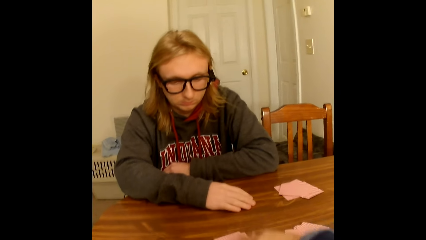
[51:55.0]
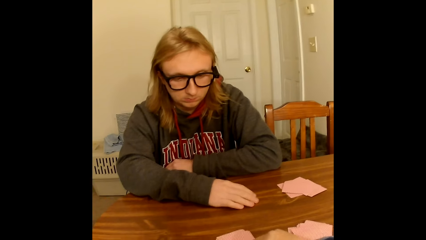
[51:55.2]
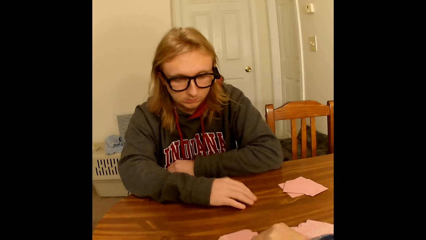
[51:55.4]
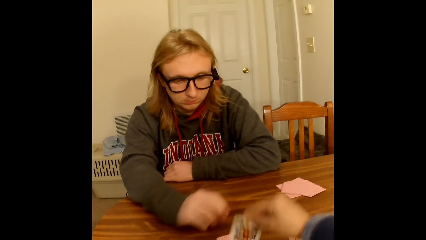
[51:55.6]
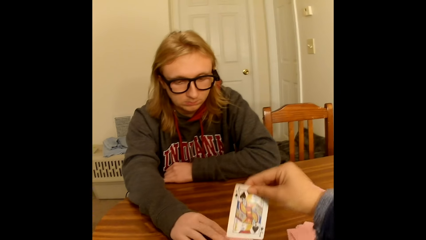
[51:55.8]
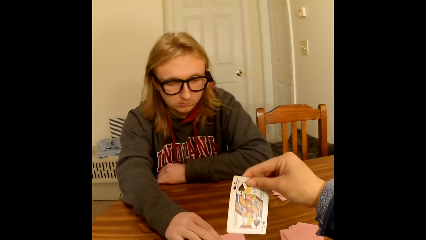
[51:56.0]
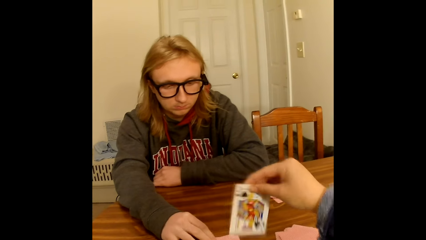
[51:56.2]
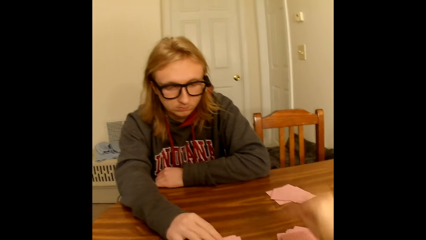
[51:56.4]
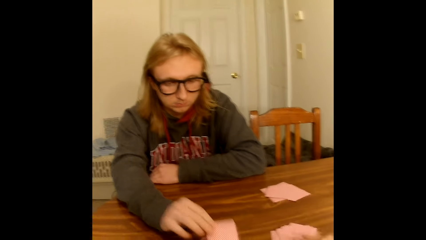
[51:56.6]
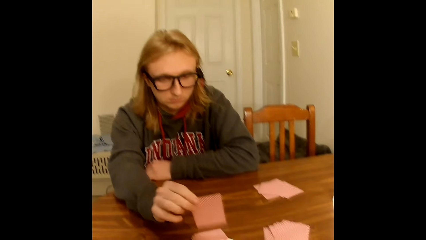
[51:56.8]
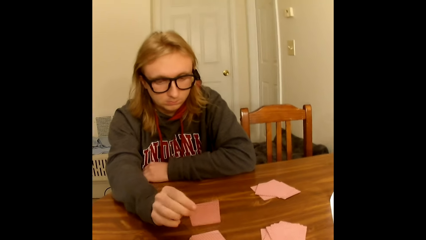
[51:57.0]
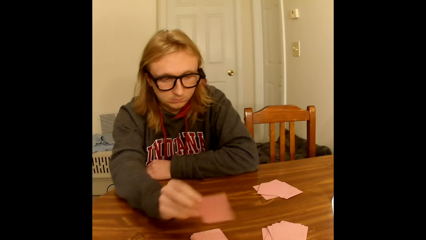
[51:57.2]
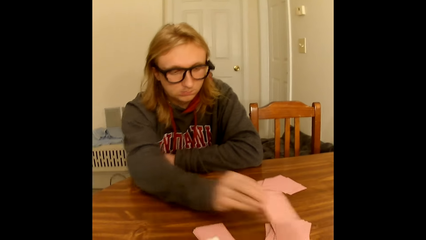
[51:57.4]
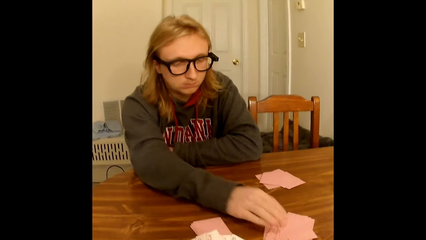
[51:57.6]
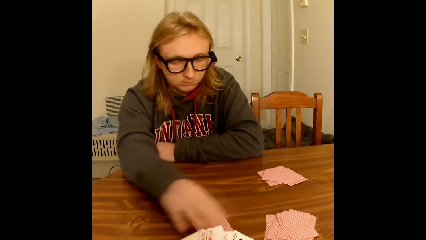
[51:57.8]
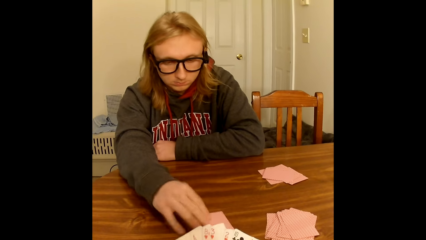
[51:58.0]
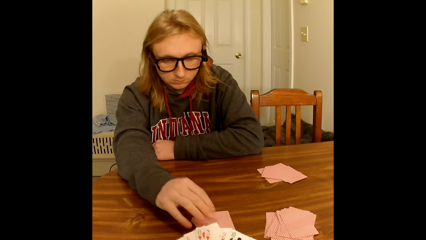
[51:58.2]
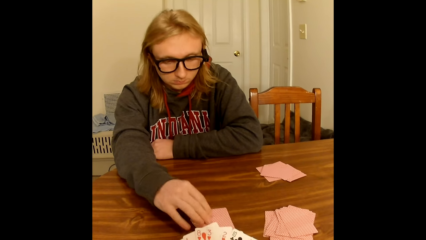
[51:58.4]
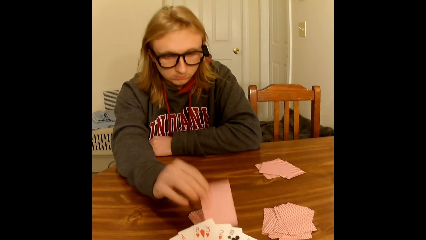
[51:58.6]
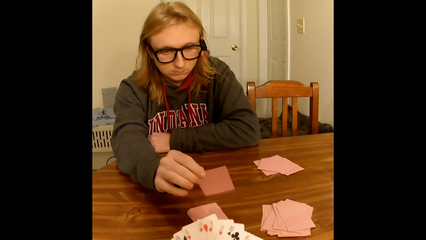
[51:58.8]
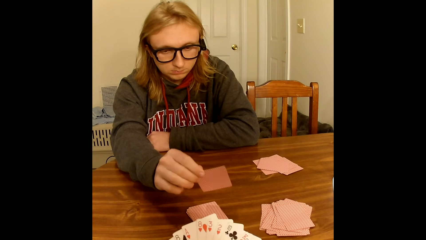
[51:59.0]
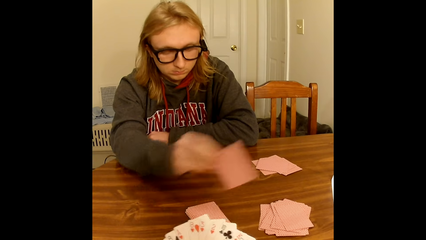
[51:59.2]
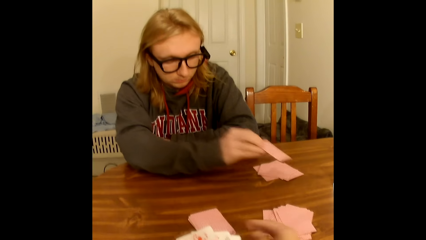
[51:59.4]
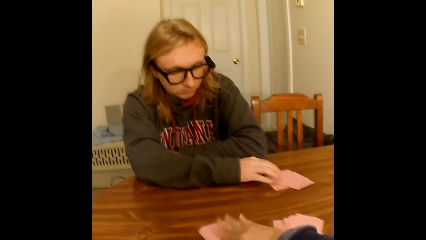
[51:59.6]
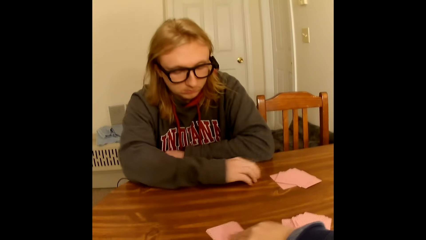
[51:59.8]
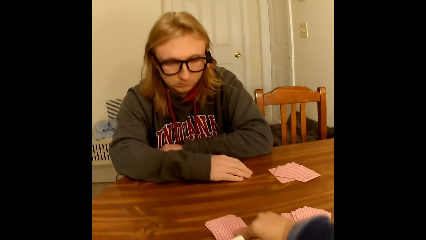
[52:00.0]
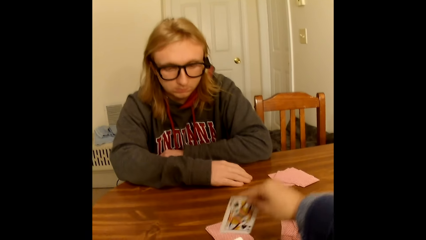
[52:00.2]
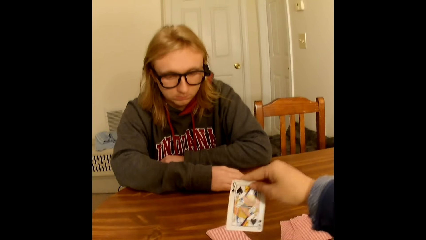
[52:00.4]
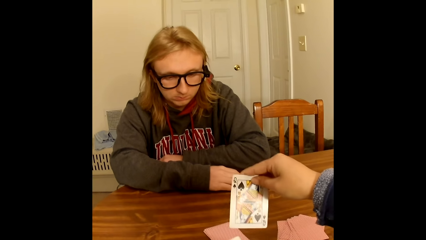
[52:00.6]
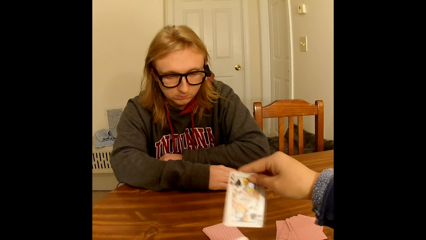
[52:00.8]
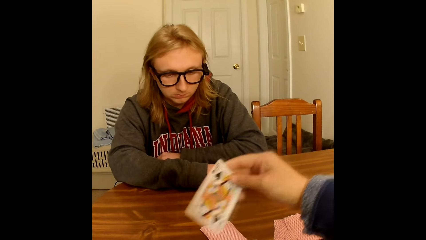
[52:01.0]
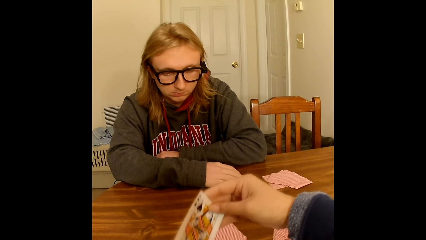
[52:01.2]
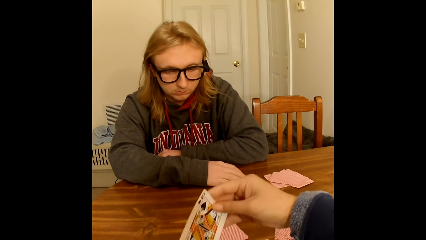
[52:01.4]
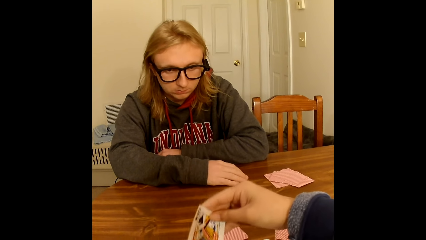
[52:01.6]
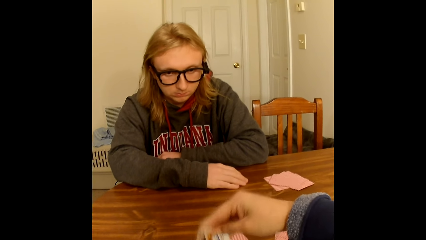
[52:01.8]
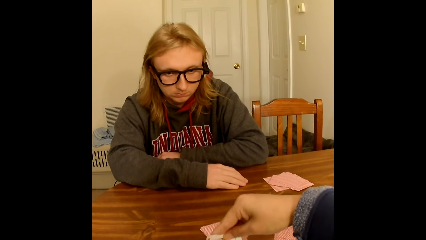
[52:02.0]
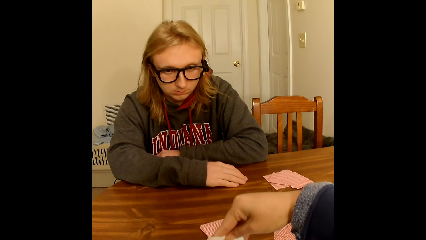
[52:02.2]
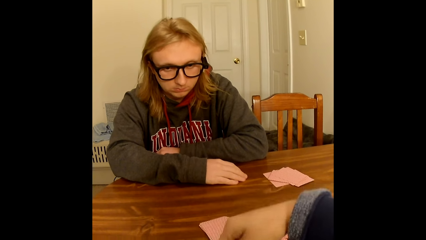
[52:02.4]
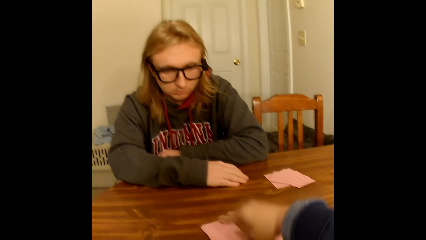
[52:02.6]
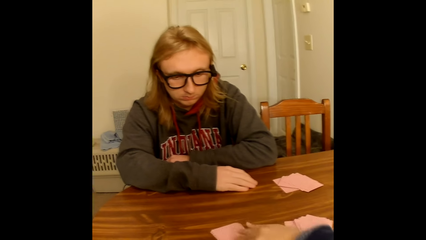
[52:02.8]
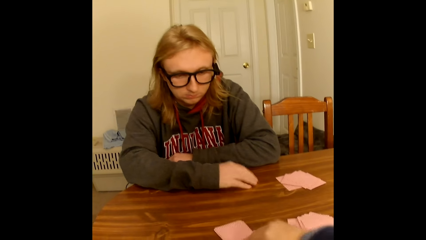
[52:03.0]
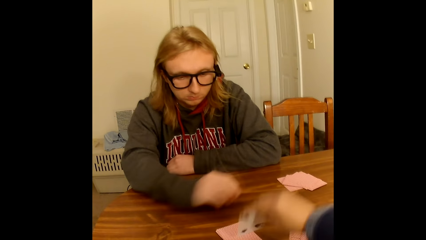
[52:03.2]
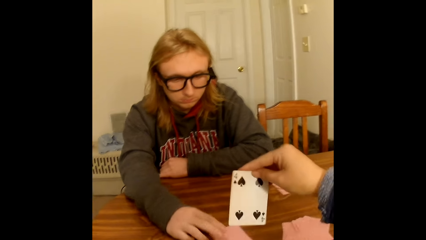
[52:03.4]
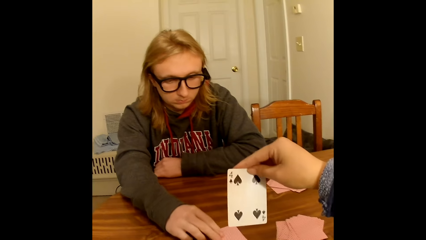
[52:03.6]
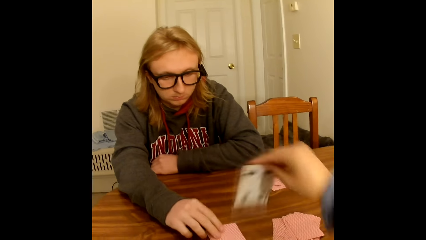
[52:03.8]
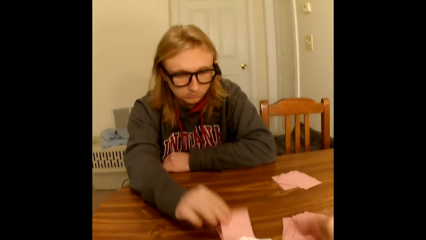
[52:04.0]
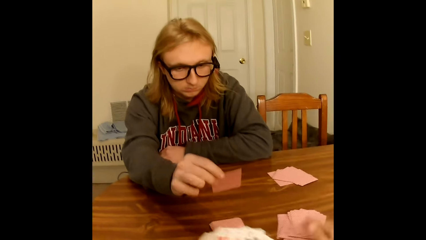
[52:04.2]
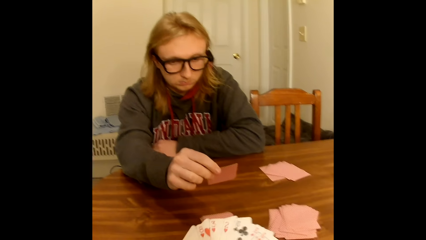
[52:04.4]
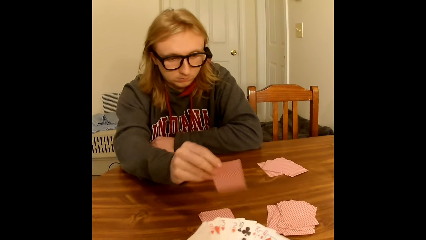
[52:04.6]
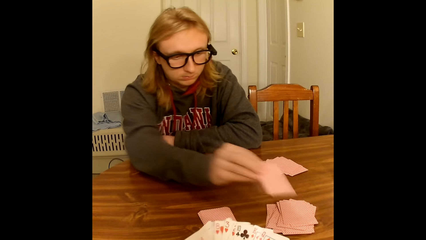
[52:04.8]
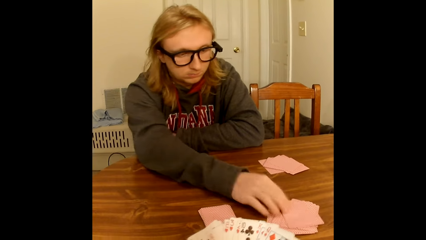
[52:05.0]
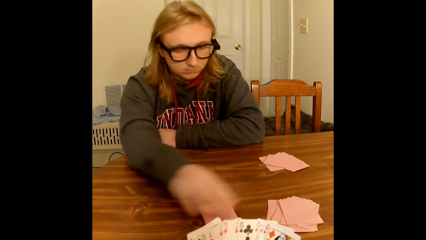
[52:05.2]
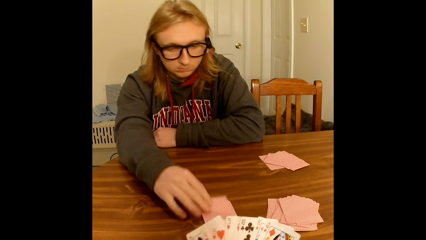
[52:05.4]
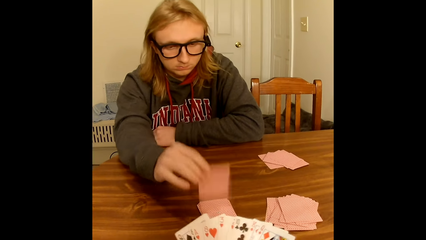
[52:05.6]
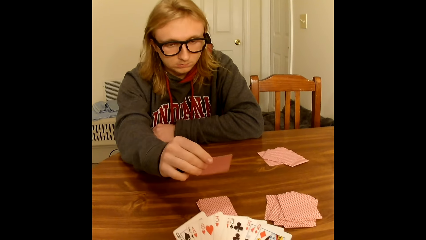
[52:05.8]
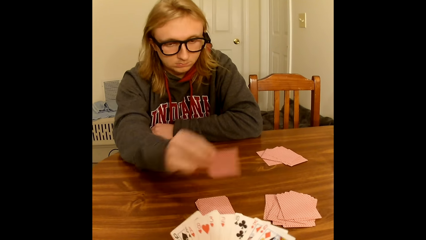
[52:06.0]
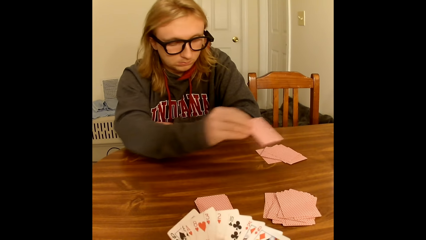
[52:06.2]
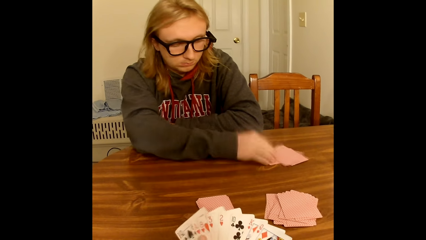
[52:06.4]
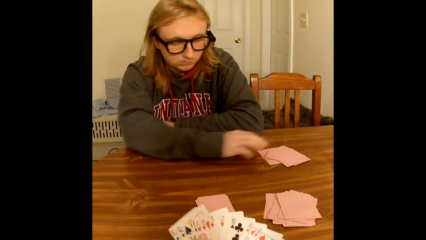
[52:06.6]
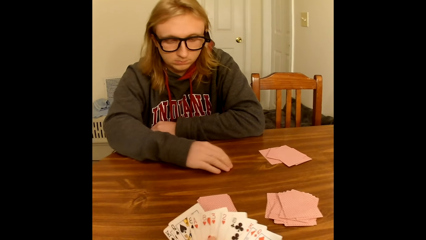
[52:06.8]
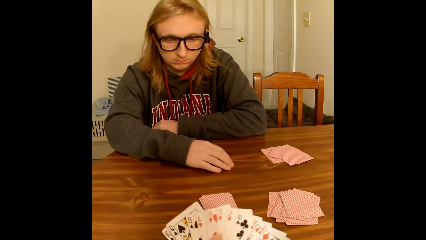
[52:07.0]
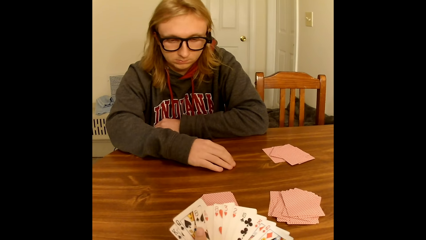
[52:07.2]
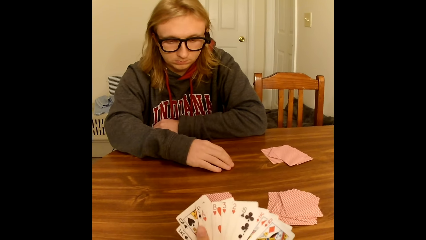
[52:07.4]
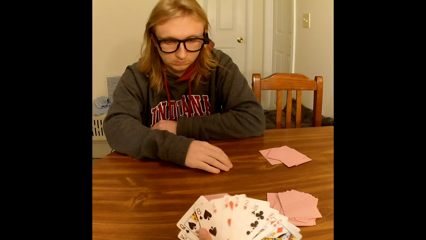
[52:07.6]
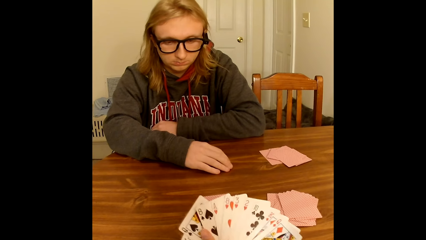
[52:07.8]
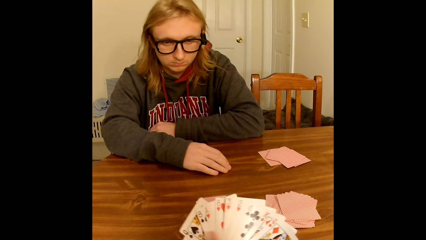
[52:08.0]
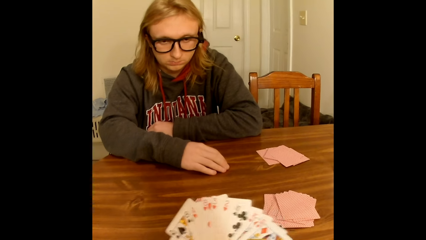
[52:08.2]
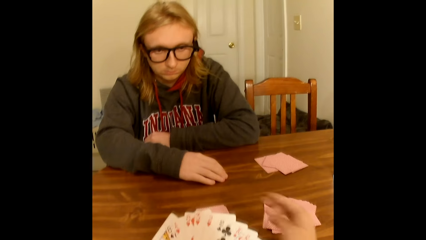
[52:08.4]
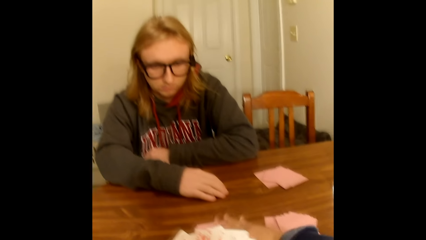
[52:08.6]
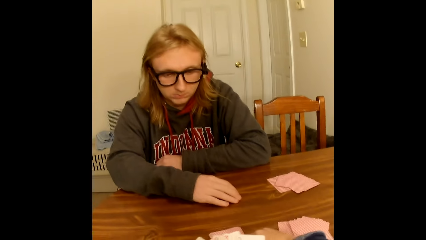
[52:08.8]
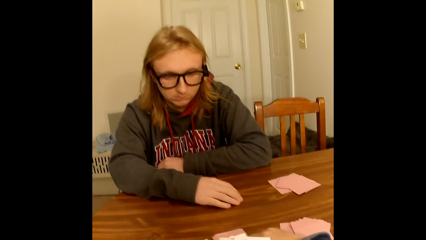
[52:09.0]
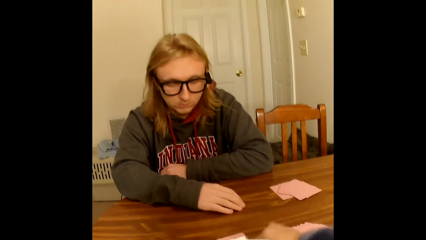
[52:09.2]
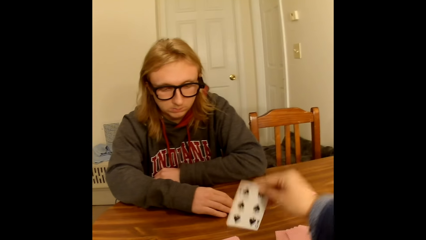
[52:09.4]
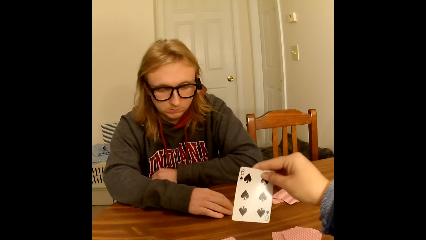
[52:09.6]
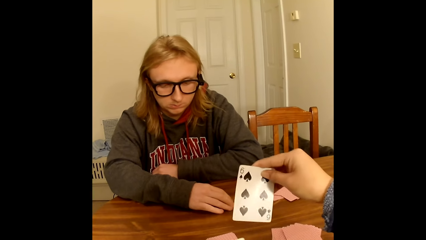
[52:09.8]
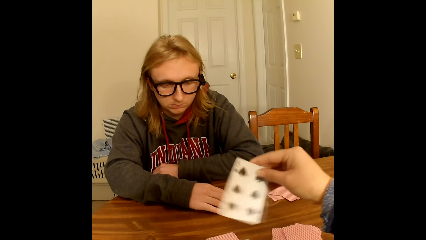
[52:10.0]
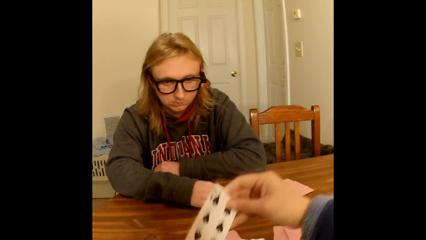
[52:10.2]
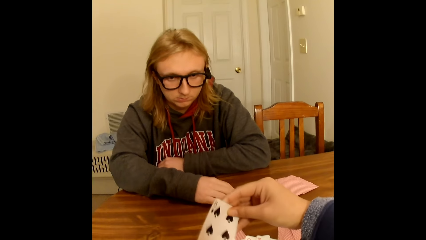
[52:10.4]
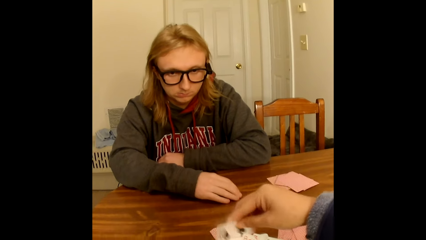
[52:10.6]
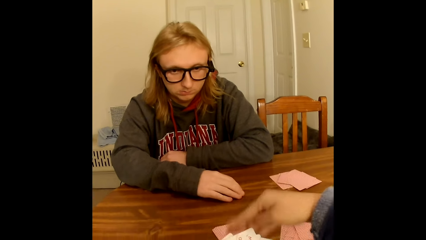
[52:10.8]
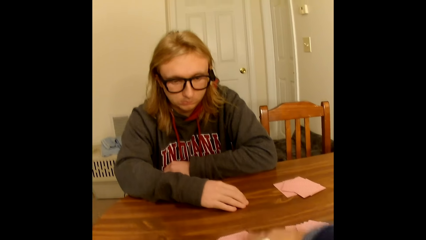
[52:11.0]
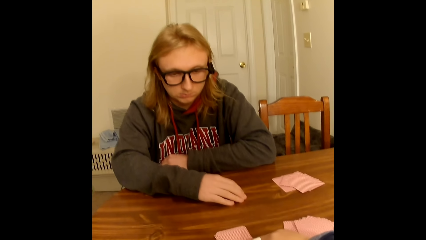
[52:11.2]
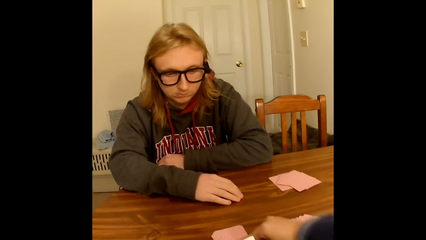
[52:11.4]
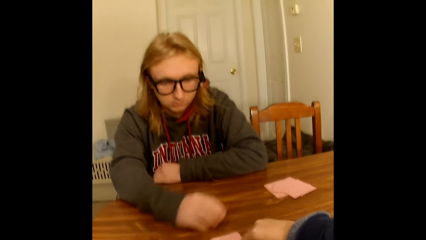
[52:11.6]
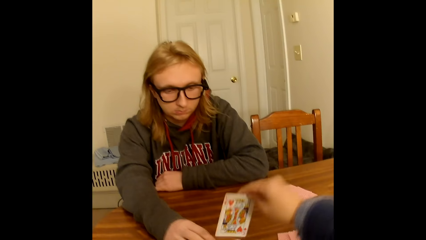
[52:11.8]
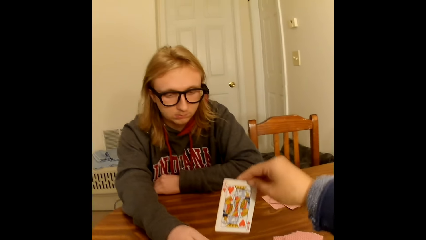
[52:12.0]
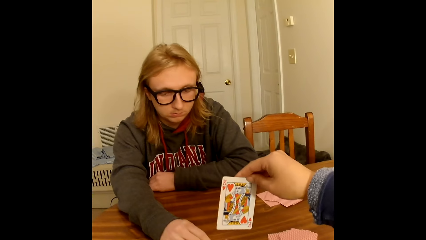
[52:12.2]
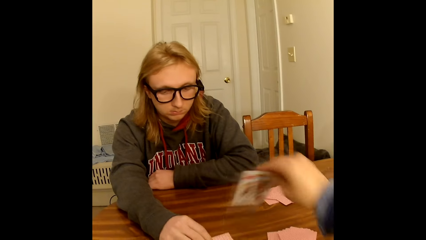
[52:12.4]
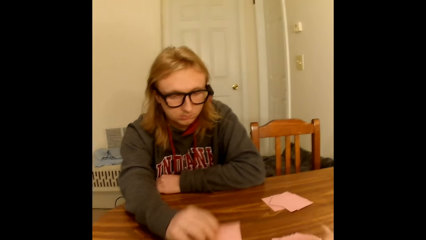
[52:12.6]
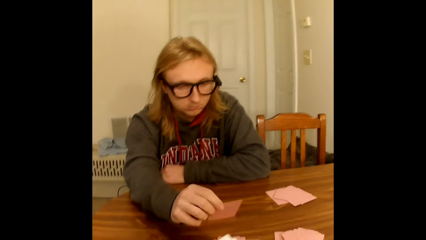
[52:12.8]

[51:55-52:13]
The camera wearer picks a card from the shuffled cards on the table with her right hand. A man picks a card from the shuffled cards on the table with his right hand. The camera wearer drops the card face down on the deck of cards on the table close to her with her right hand. The man drops the card face down on the deck of cards on the table close to the camera wearer with his right hand. The man picks a card from the shuffled cards on the table with his right hand. The man drops the card face down on the deck of cards on the table close to him with his right hand. The camera wearer picks a card from the shuffled cards on the table with her right hand. She holds the card. She passes the card face up in her right hand to the cards in her left hand. She picks a card from the shuffled cards on the table with her right hand. The man picks a card from the shuffled cards on the table with his right hand. The camera wearer drops the card face down on the deck of cards on the table close to her with her right hand. She spreads the face-up cards in her left hand with her right hand. The man drops the card face down on the deck of cards on the table close to the camera wearer with his right hand. The man picks a card from the shuffled cards on the table with his right hand. The man drops the card face down on the deck of cards on the table close to him with his right hand. The camera wearer removes her right hand from the face-up cards in her left hand. She picks a card from the shuffled cards on the table with her right hand. She holds the card. She passes the card face up in her right hand to the cards in her left hand. She picks a card from the shuffled cards on the table with her right hand. The man picks a card from the shuffled cards on the table with his right hand. The camera wearer drops the card face down on the deck of cards on the table close to her with her right hand.
